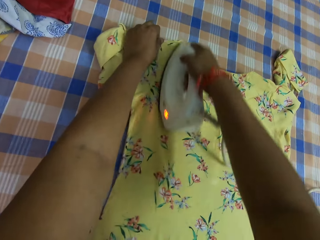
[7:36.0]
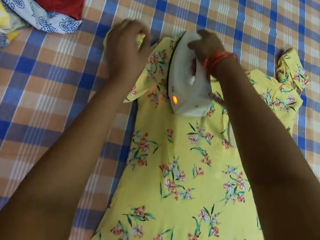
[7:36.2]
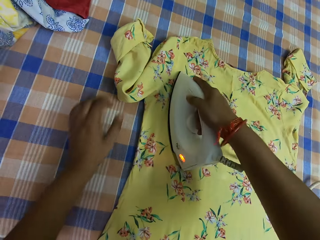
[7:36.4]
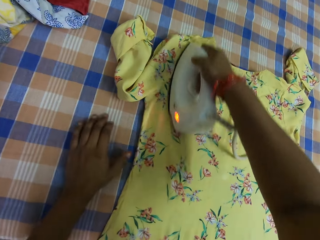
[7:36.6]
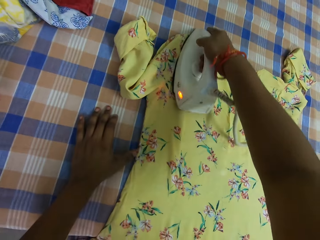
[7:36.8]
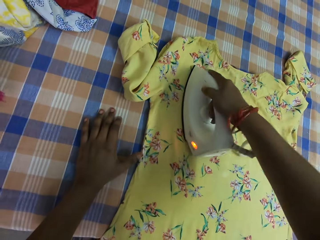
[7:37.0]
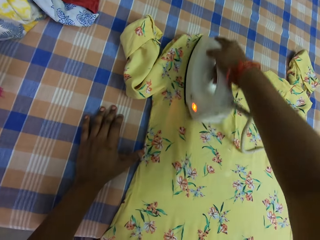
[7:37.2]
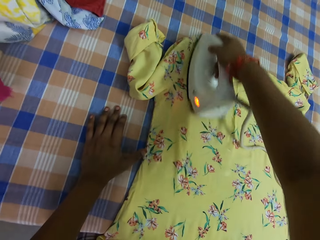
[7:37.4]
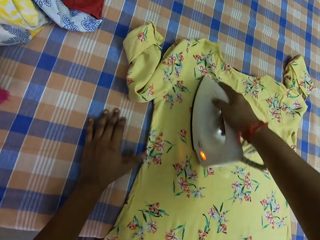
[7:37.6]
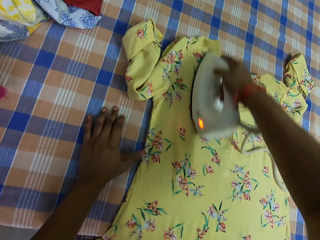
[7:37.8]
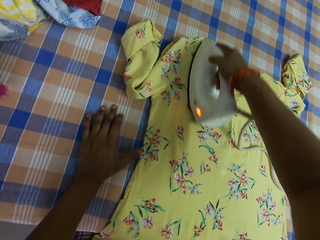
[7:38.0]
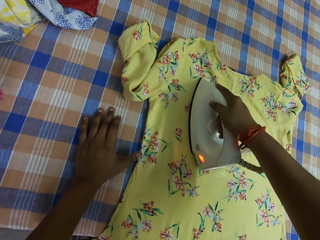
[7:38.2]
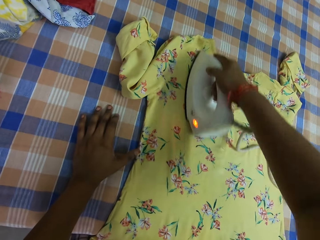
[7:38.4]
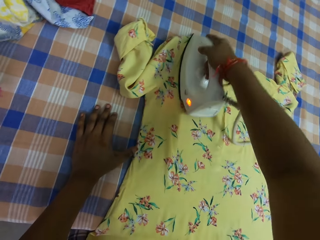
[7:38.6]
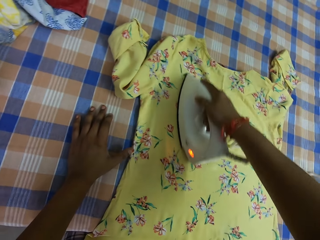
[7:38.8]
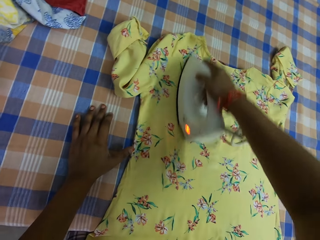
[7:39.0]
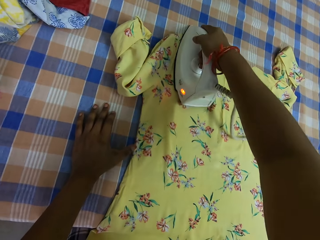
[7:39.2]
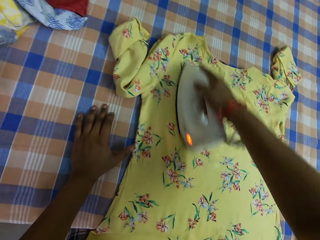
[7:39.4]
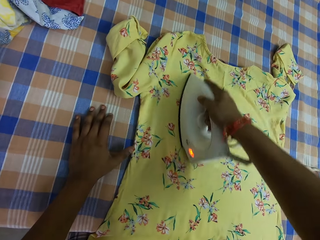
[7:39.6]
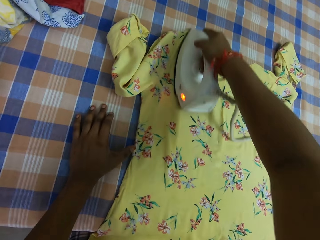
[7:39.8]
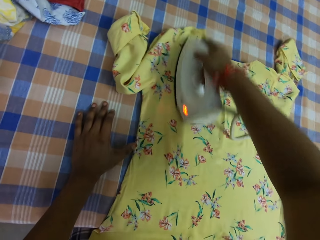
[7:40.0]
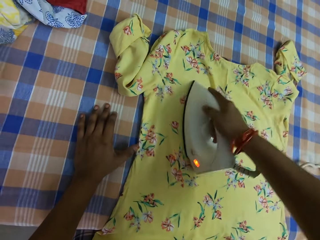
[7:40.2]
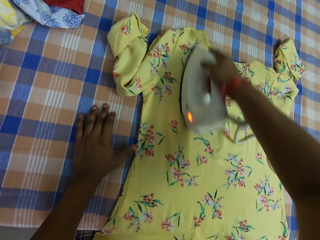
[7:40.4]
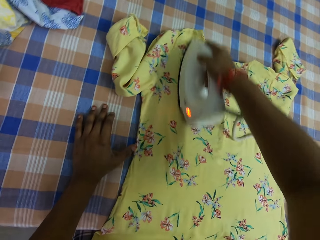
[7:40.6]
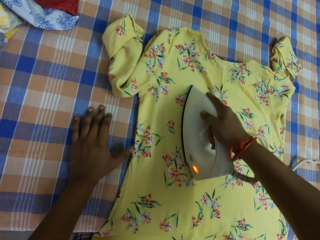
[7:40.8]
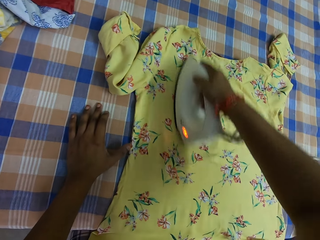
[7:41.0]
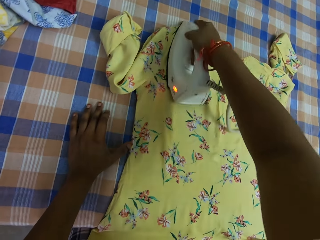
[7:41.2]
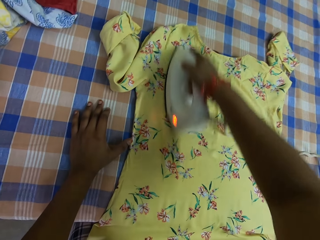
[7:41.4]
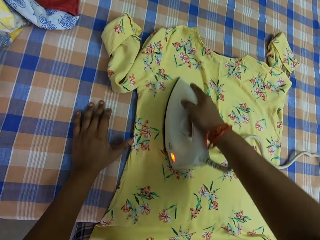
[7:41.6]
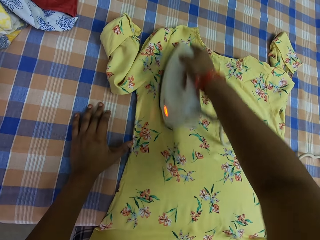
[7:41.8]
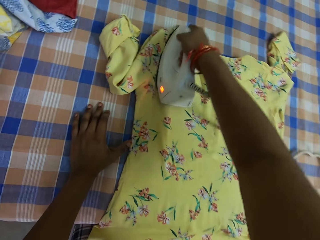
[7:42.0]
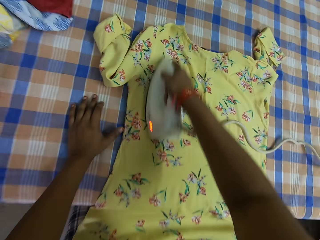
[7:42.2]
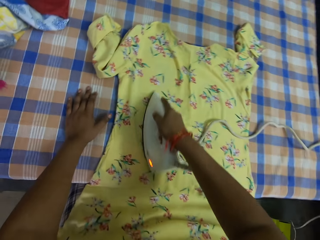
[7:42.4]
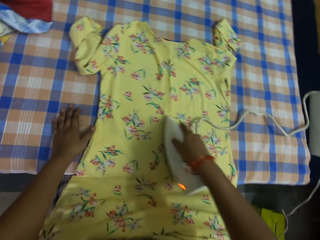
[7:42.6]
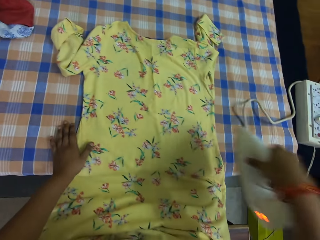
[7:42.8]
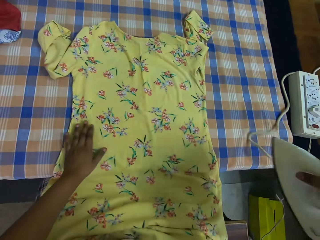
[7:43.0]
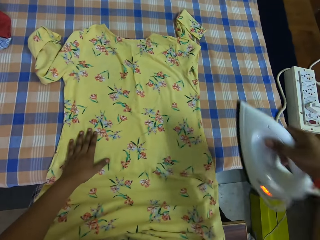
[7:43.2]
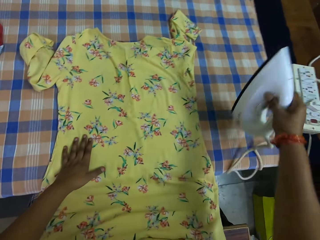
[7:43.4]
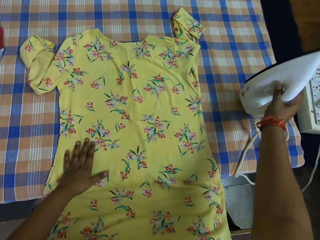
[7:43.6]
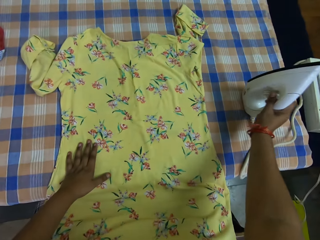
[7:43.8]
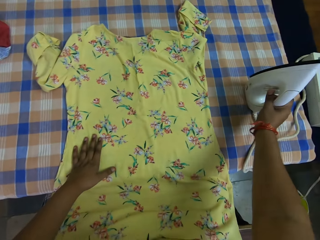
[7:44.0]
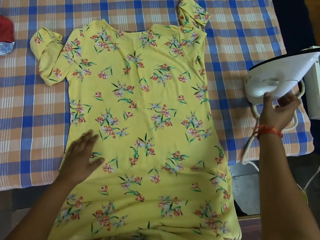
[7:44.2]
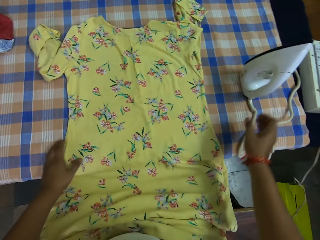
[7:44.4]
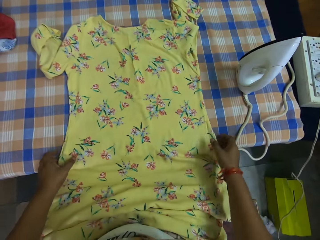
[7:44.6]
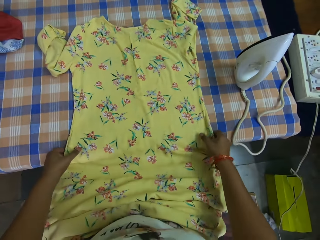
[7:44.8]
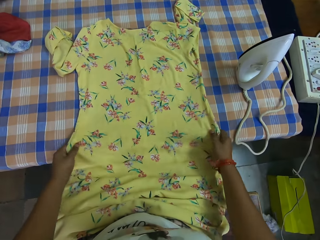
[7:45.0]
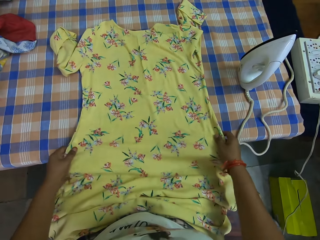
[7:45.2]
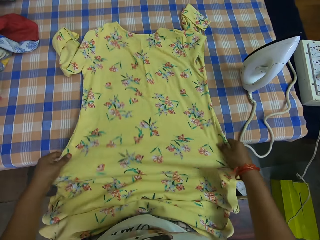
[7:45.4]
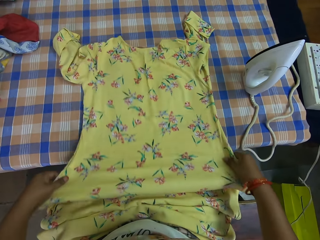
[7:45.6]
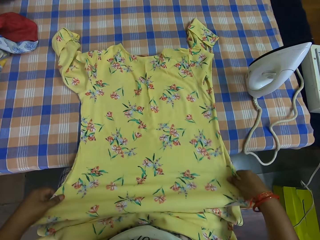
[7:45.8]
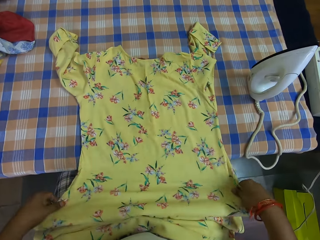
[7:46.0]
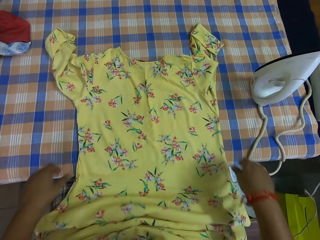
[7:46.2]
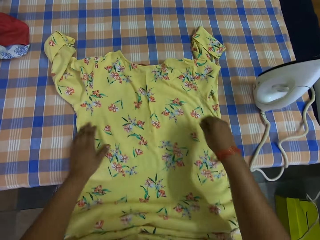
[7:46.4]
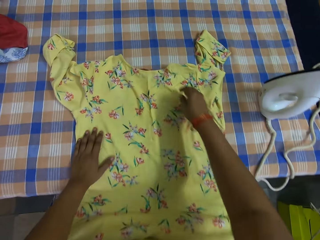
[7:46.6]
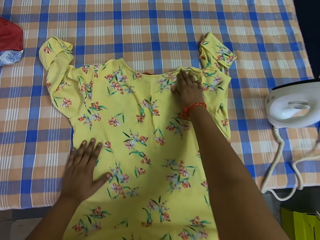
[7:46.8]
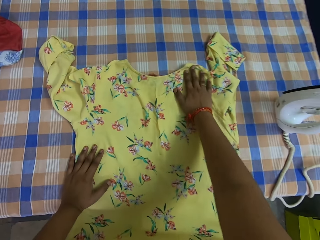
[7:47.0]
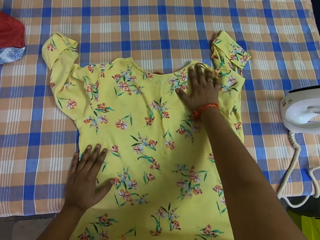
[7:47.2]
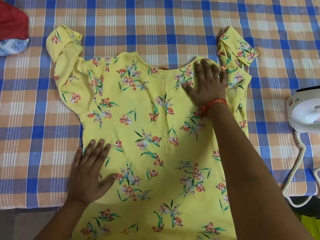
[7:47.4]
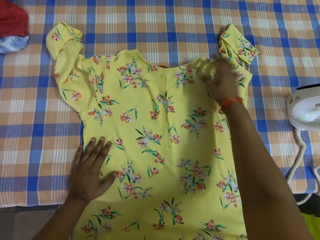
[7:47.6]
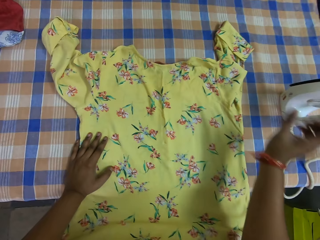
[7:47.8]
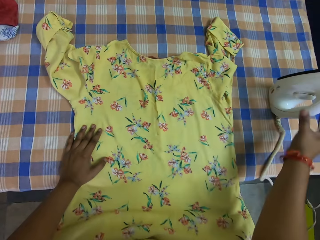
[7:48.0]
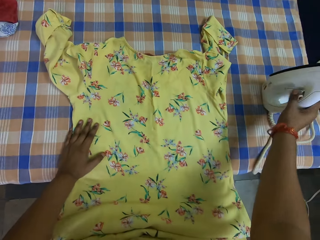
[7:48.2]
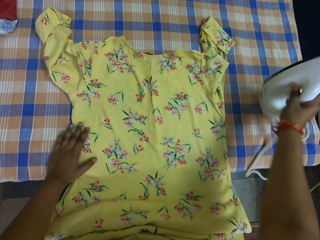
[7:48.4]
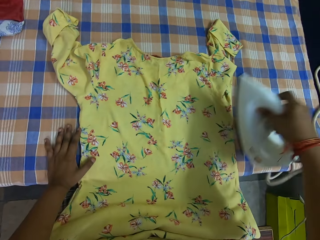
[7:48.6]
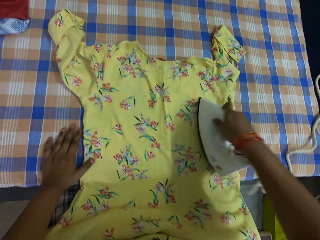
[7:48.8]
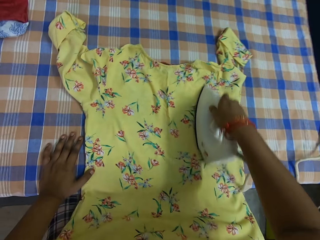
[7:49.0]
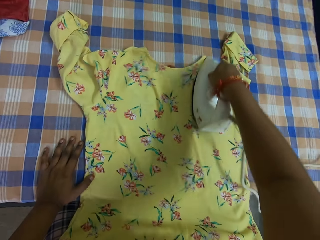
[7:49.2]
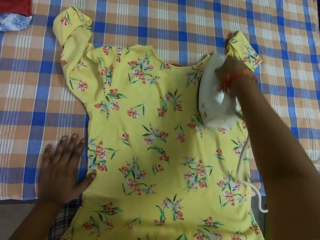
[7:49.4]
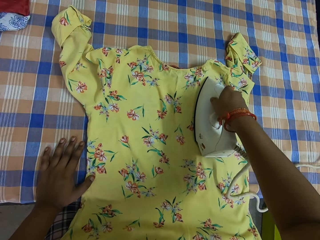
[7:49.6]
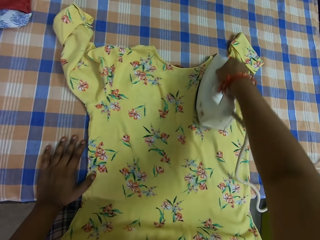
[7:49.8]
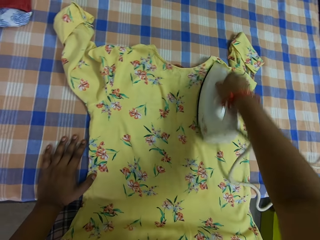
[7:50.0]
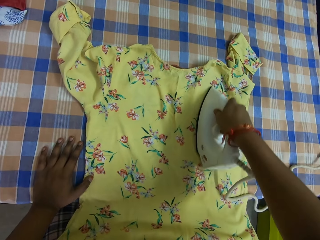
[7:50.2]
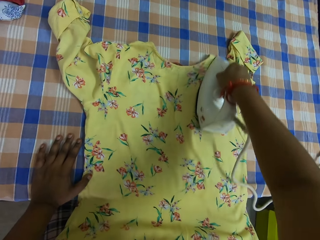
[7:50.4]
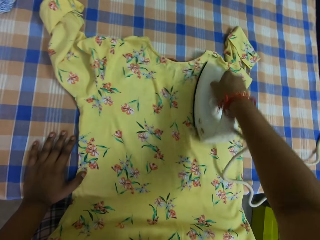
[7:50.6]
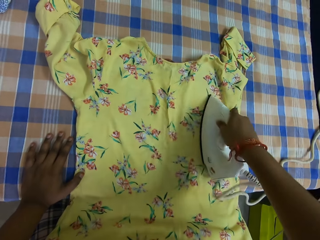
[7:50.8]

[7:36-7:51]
The camera wearer adjusts the dress on the table with her left hand. She places her left hand on the dress. She drops the pressing iron on the ironing table with her right hand. She adjusts the dress on the table with both hands. She holds the dress. She adjusts the dress on the table with her right hand. She takes the pressing iron from the table with her right hand. She irons the dress on the table with the pressing iron in her right hand.

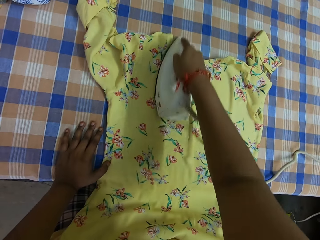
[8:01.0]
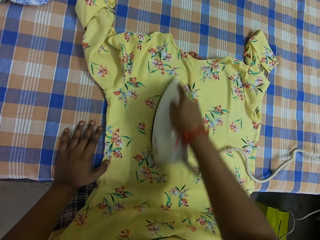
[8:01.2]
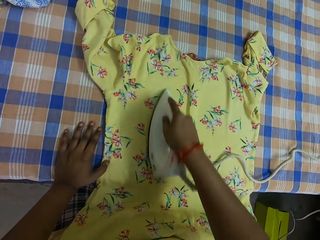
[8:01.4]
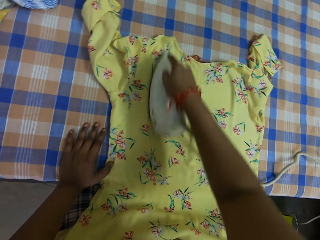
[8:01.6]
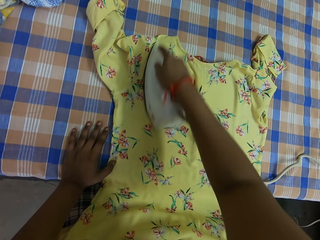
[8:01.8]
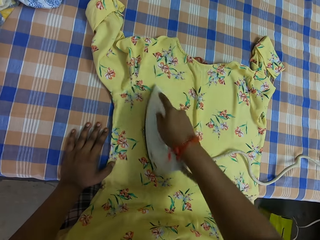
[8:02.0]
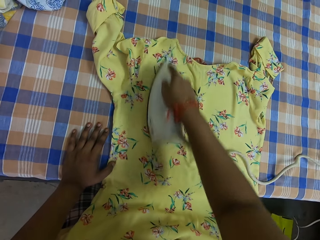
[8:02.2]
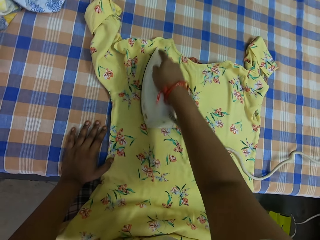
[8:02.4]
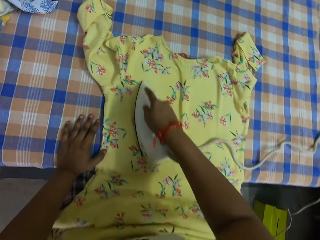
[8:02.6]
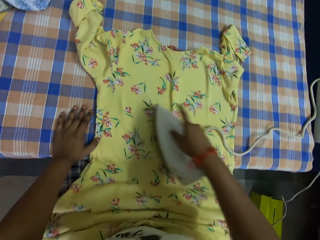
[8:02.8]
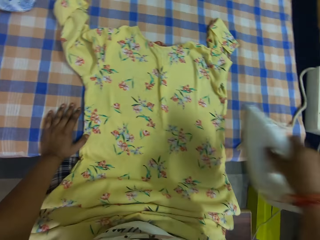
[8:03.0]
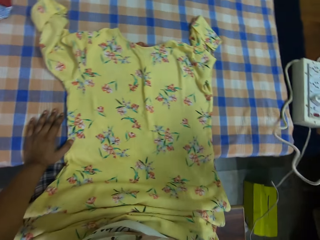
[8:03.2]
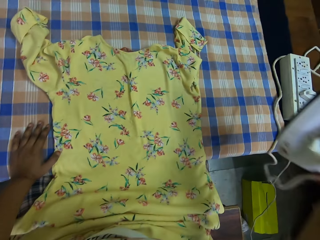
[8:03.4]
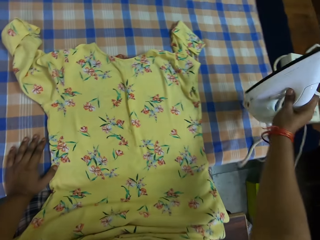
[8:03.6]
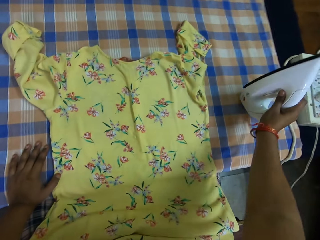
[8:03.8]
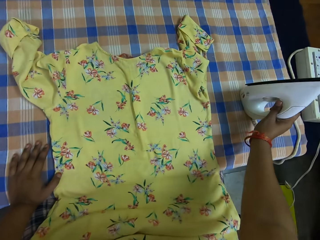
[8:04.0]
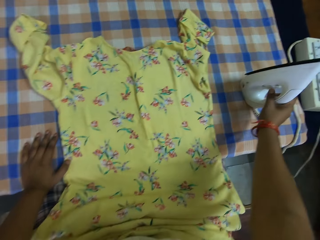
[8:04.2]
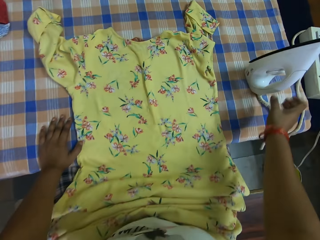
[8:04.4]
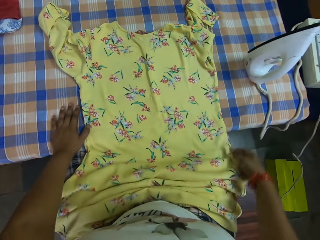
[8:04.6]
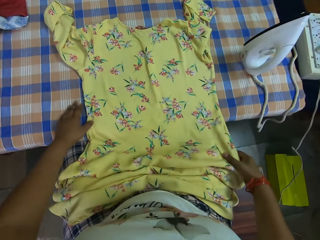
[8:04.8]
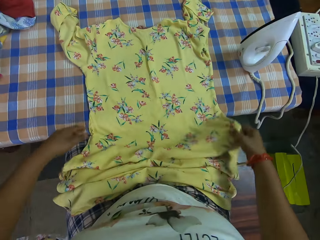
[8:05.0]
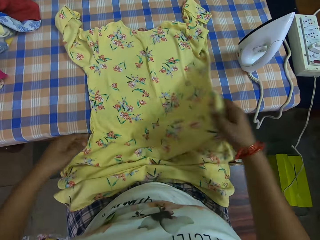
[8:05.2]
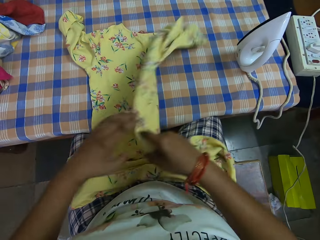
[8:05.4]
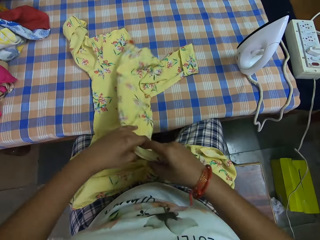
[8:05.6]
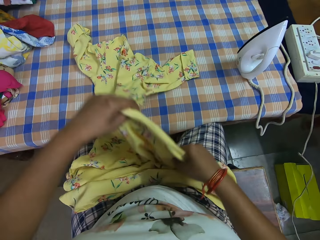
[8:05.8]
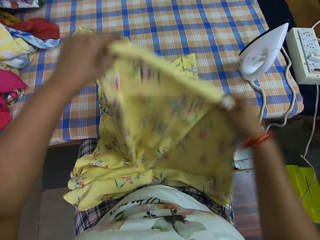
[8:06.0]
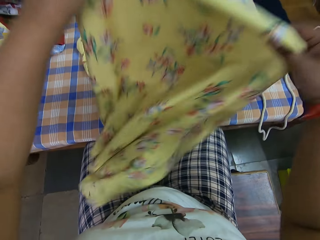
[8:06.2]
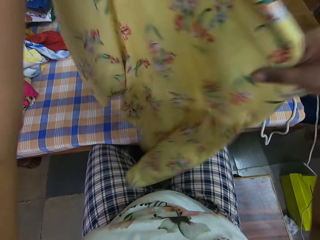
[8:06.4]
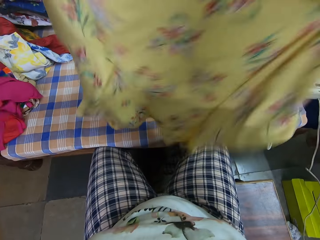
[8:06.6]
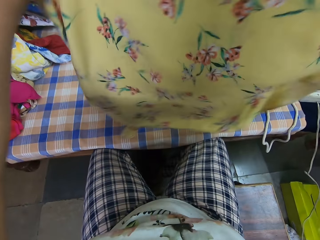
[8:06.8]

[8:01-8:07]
The camera wearer drops the pressing iron on the ironing table with her right hand. She turns the dress on the table with her right hand. She holds the dress. She raises the dress from the table with both hands.
